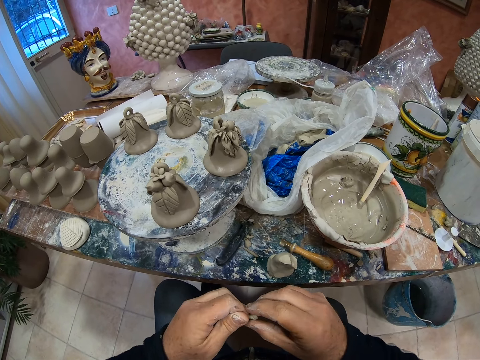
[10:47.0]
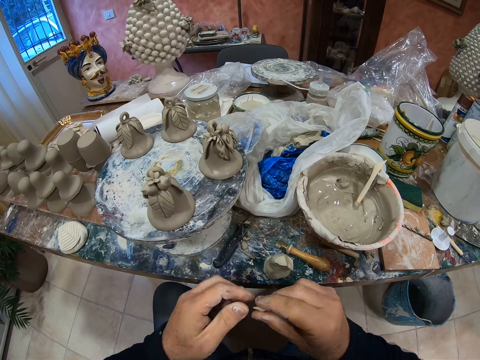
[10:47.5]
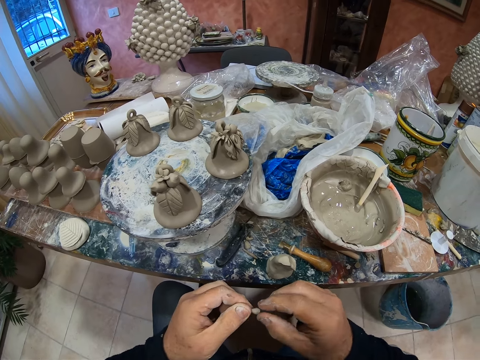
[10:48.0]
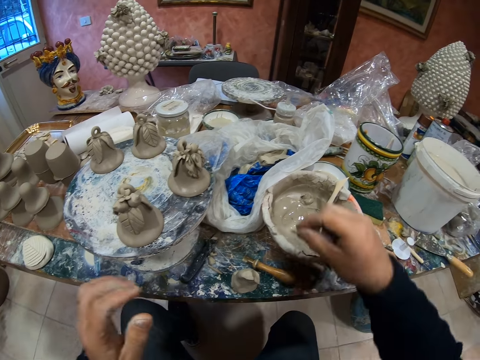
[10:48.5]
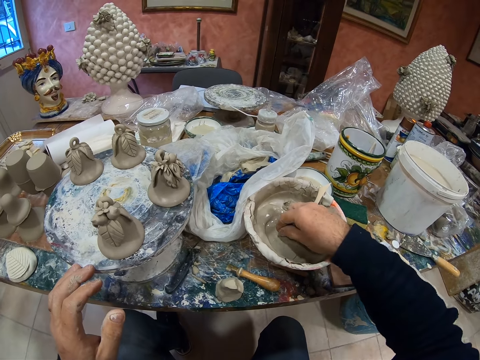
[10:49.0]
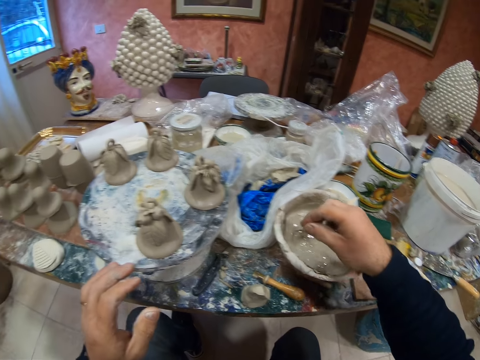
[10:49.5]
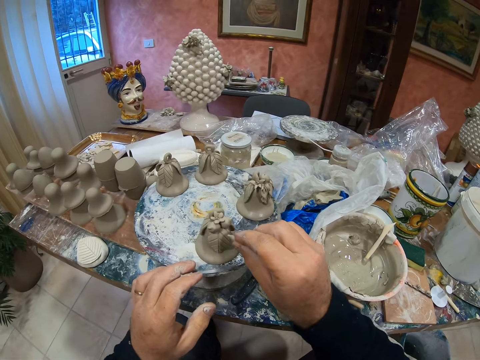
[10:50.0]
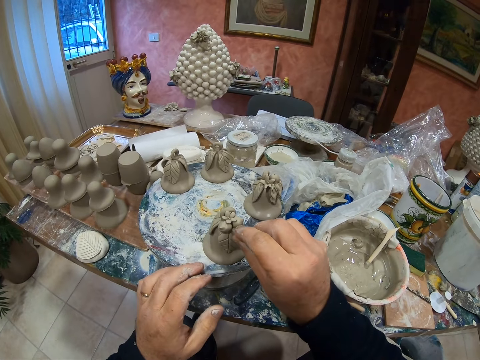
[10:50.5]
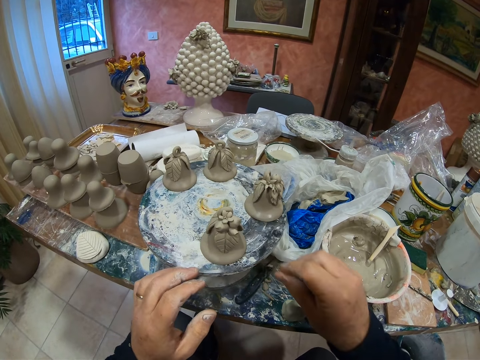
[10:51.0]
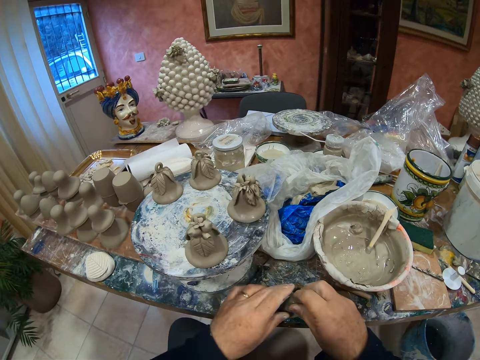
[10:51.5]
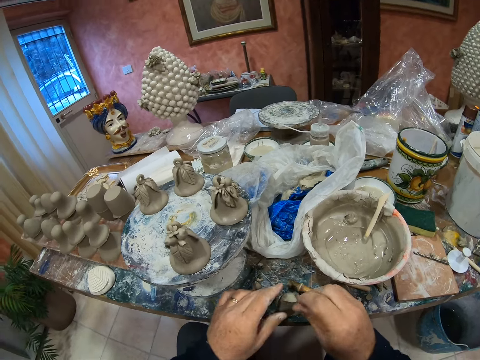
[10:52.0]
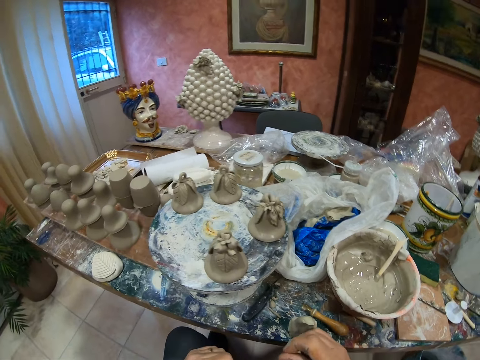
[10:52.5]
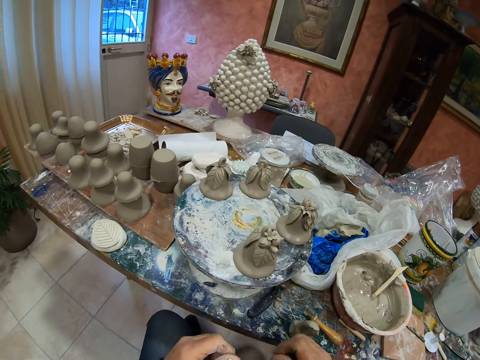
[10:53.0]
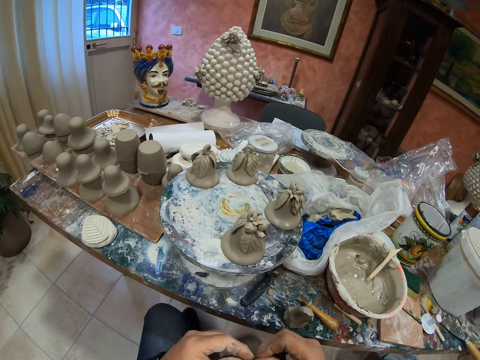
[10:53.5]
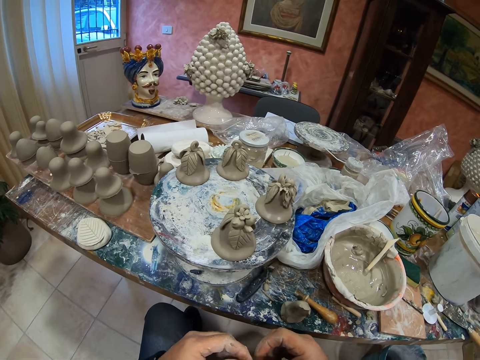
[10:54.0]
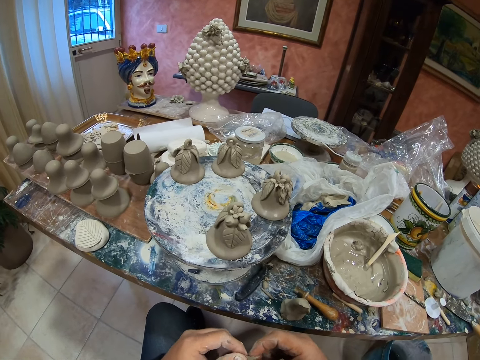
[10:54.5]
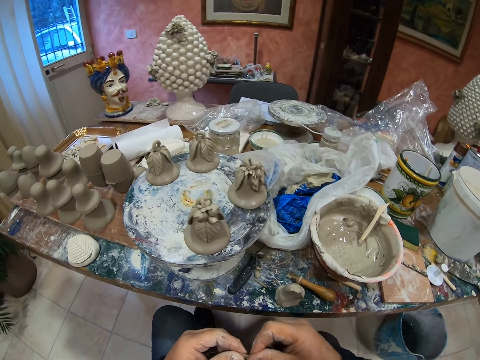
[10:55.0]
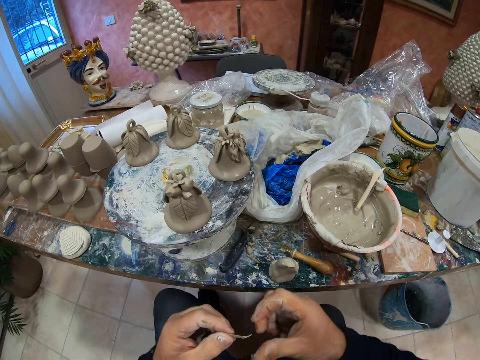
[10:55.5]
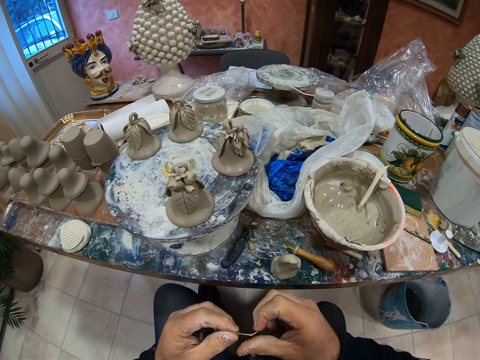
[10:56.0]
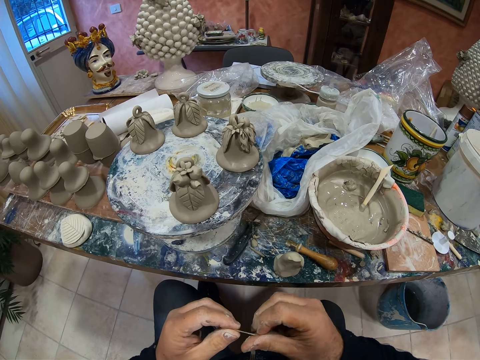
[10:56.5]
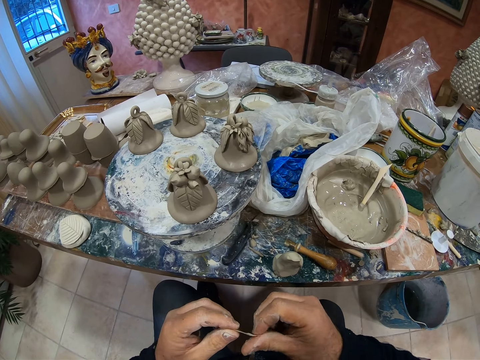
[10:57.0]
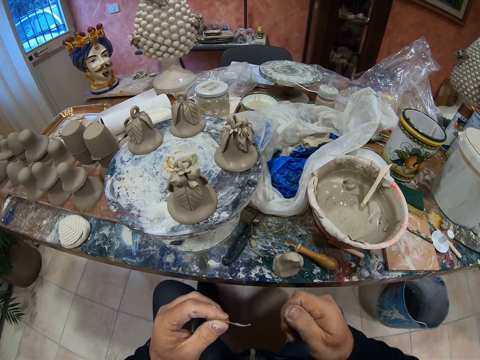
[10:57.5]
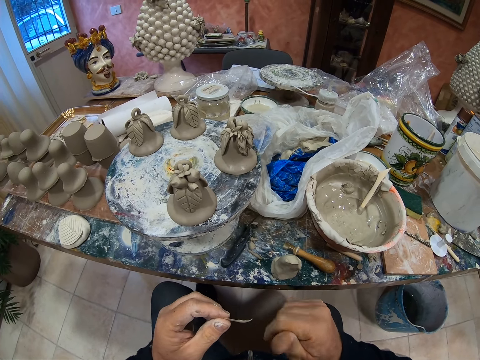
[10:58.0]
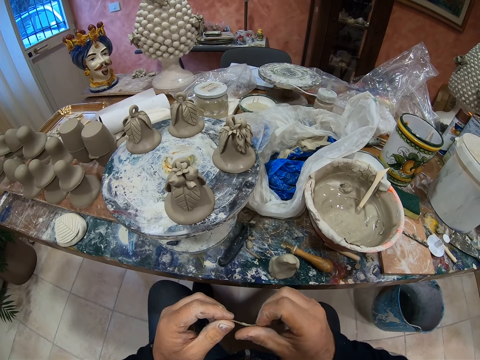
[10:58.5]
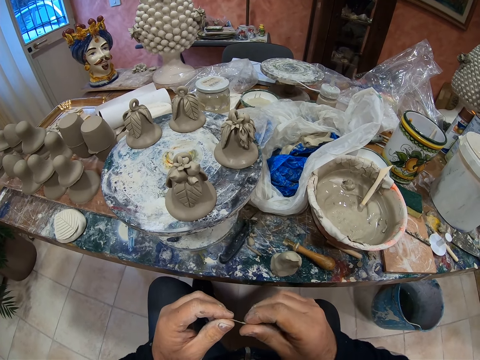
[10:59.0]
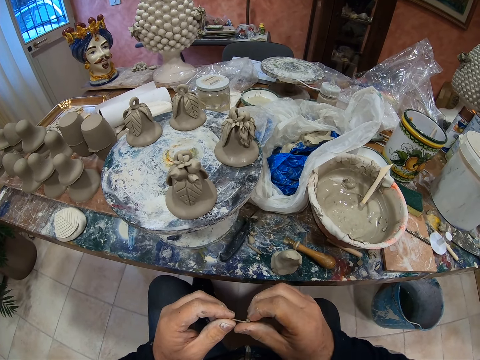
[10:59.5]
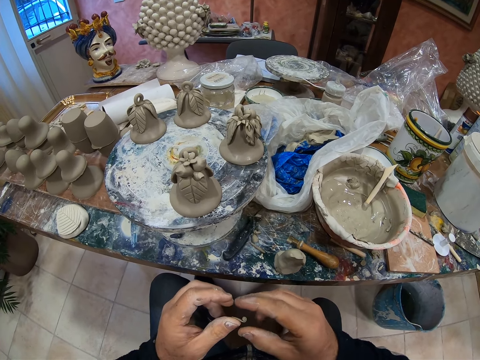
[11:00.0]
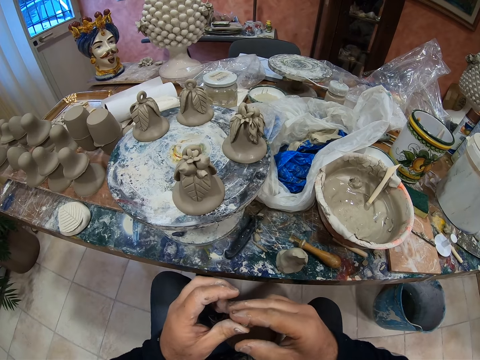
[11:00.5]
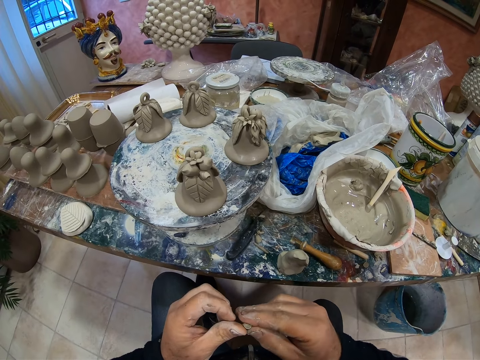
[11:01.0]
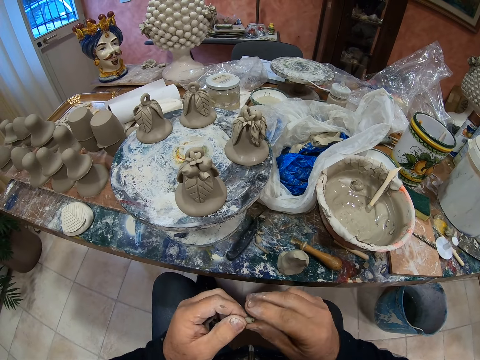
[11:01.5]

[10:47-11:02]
The camera wearer dips the clay in the clay water. They attach the small clay to the clay portrait. They cut the clay. They roll the clay on their hand. They mold the clay.

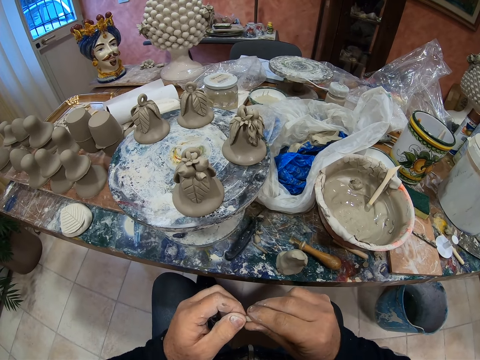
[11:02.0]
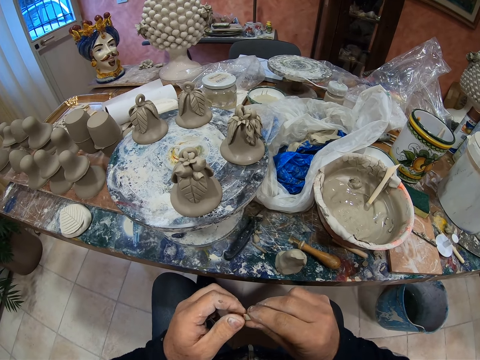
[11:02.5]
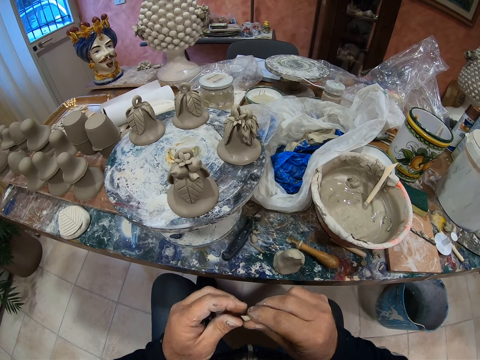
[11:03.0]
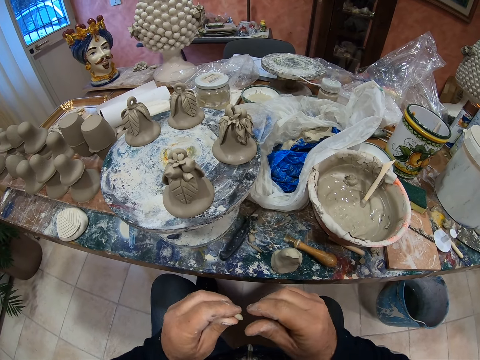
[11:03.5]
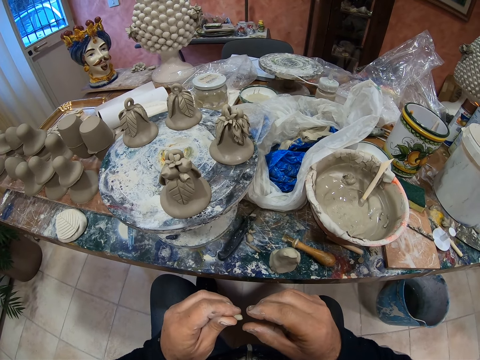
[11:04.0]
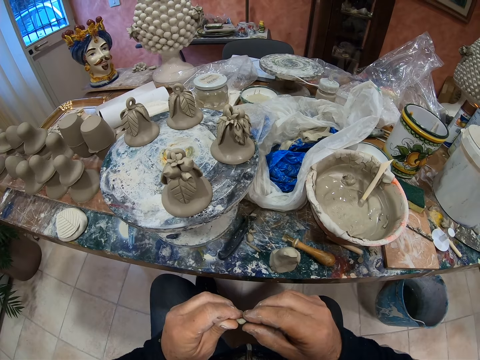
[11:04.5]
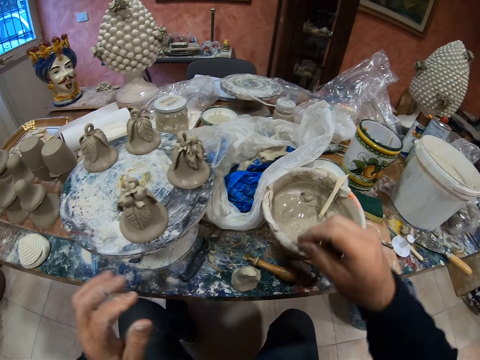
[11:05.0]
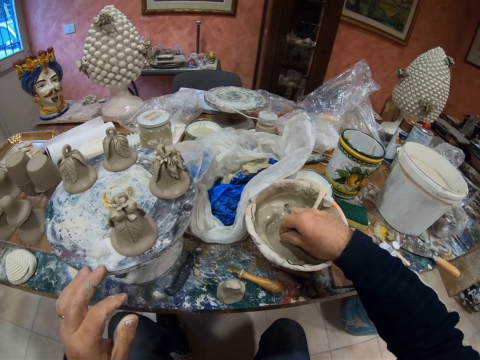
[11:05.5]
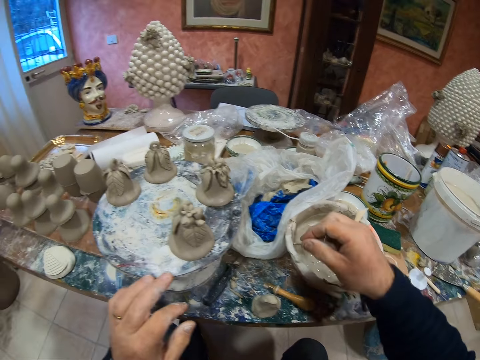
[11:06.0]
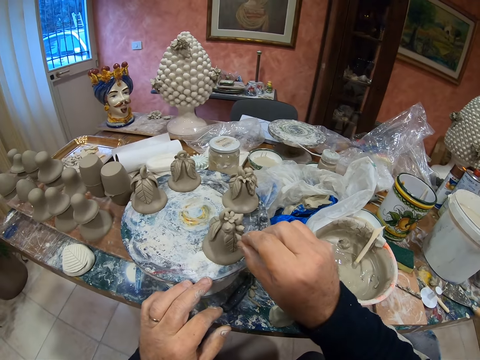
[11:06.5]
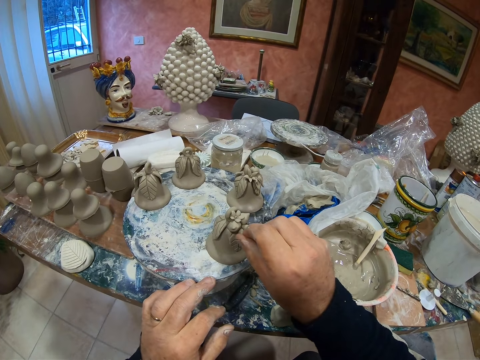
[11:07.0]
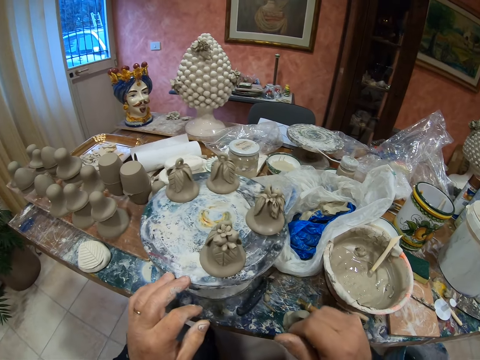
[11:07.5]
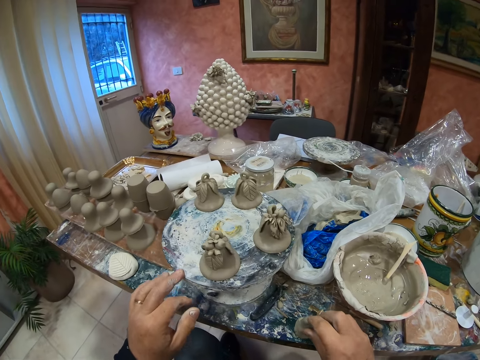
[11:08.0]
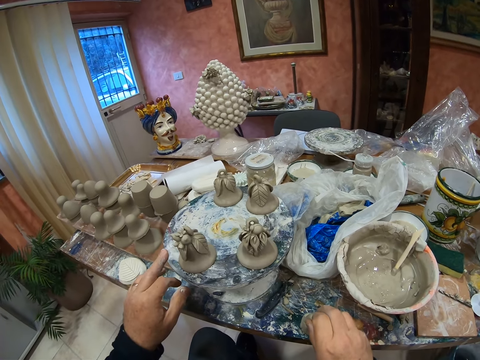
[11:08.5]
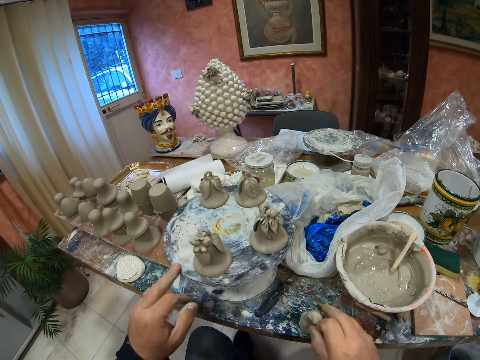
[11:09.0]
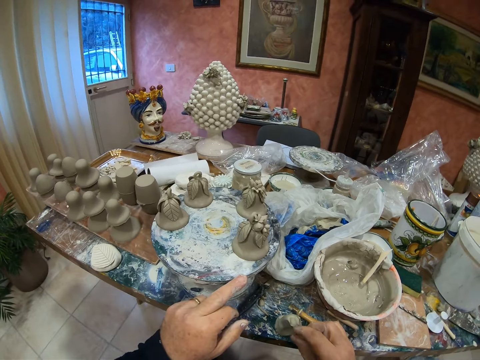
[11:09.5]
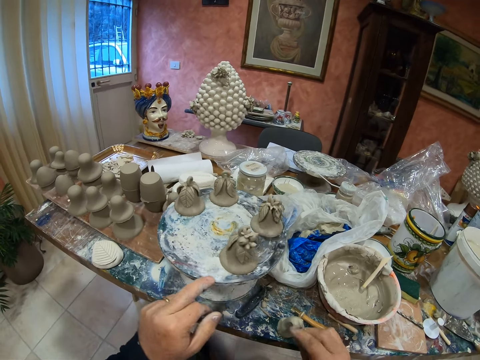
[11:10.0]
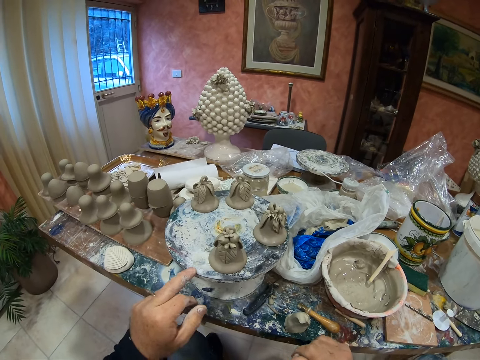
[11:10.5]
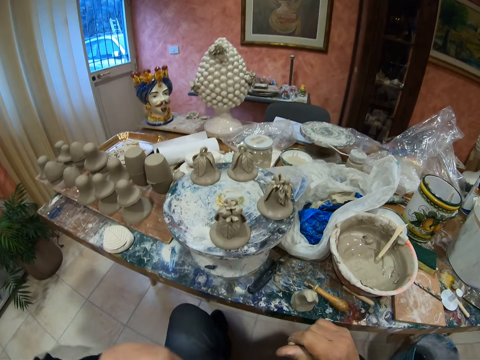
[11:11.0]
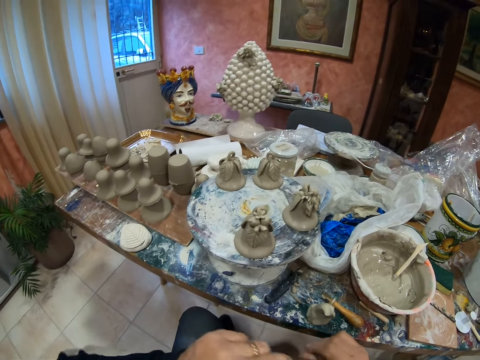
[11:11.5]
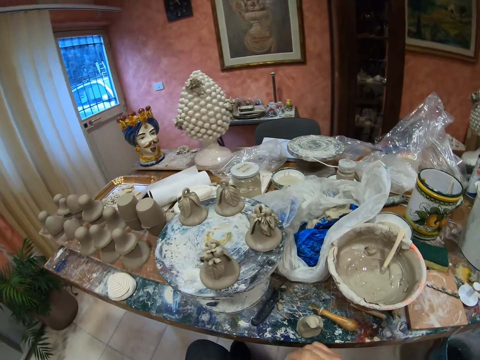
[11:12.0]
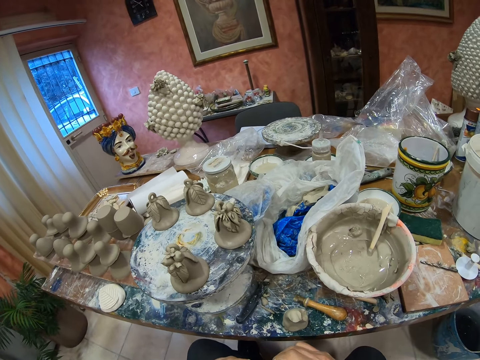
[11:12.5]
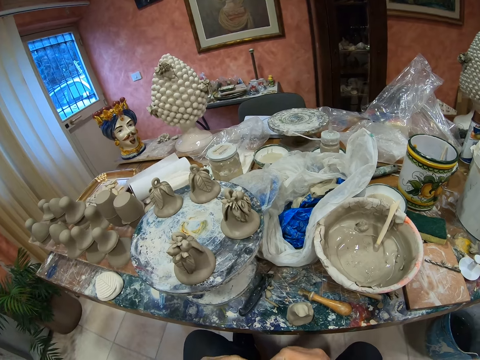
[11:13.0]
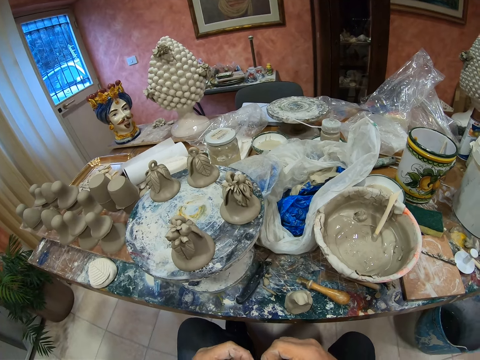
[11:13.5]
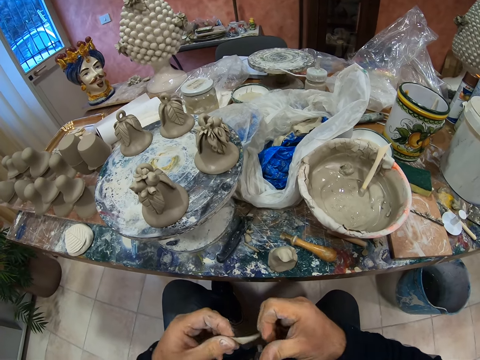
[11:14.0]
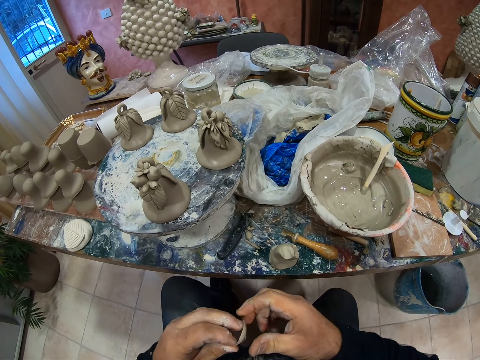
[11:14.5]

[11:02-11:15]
The camera wearer dips the clay in the clay water. They attach the small clay to the clay portrait. They cut the clay. They rotate the clay portrait table. They mold the clay.
